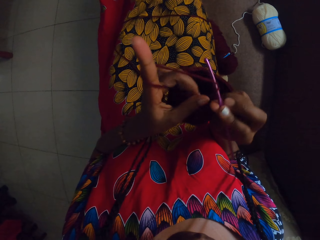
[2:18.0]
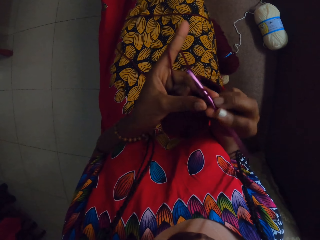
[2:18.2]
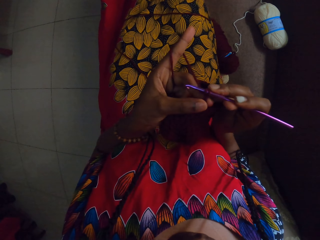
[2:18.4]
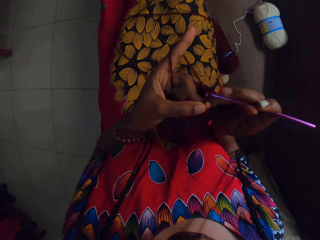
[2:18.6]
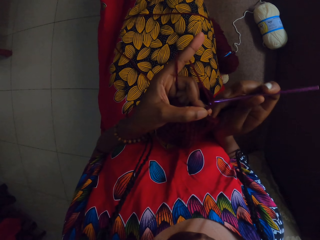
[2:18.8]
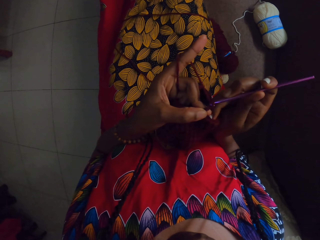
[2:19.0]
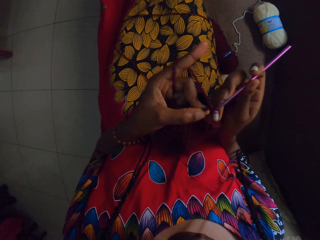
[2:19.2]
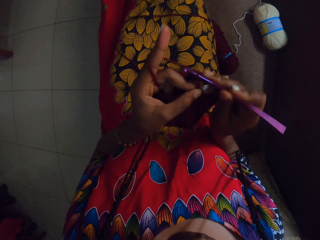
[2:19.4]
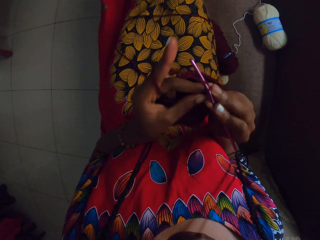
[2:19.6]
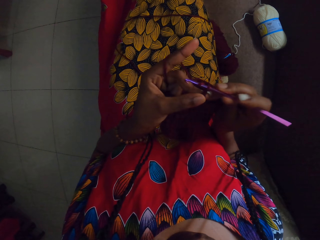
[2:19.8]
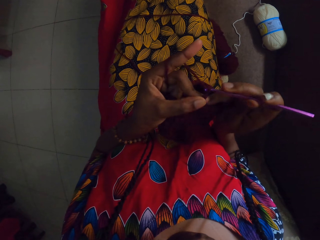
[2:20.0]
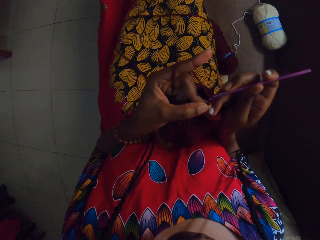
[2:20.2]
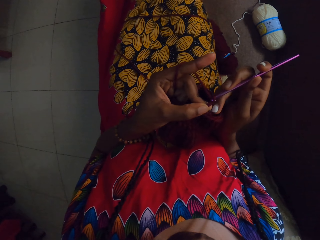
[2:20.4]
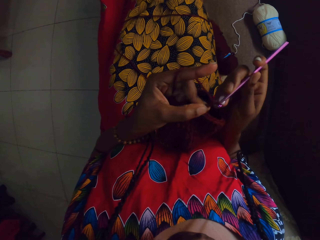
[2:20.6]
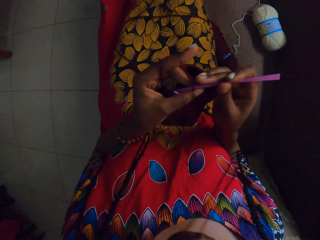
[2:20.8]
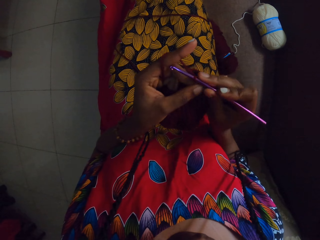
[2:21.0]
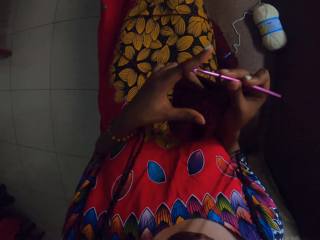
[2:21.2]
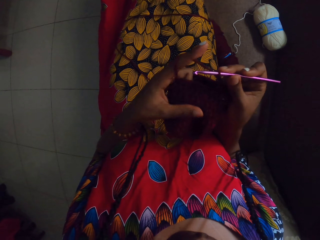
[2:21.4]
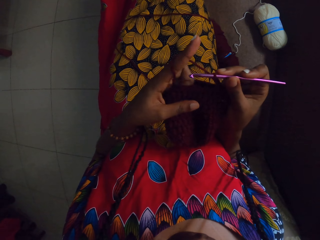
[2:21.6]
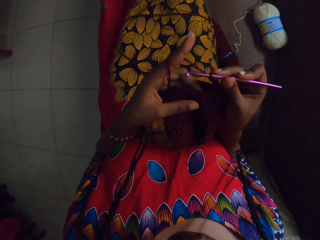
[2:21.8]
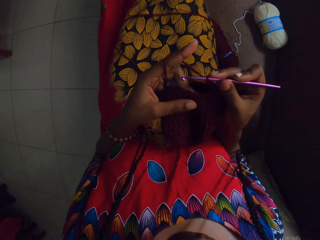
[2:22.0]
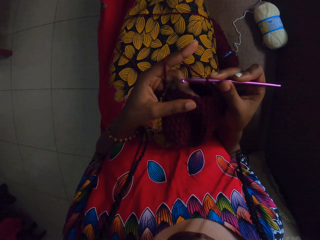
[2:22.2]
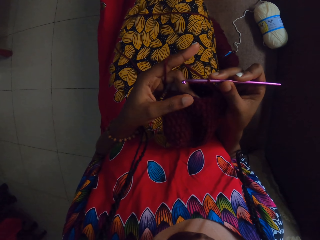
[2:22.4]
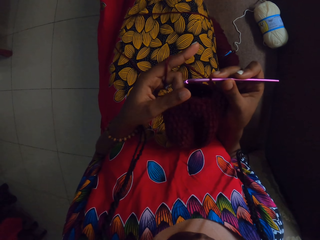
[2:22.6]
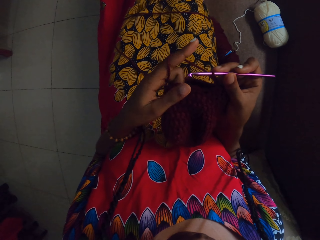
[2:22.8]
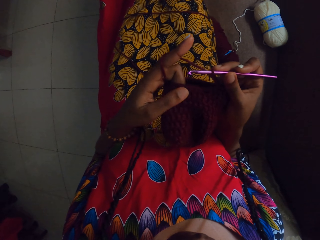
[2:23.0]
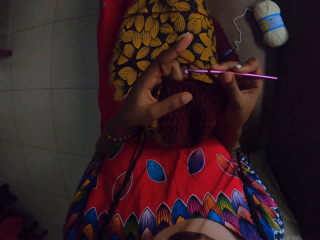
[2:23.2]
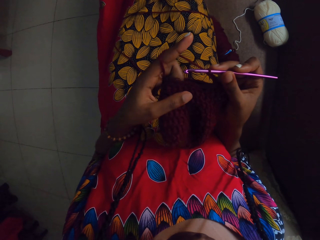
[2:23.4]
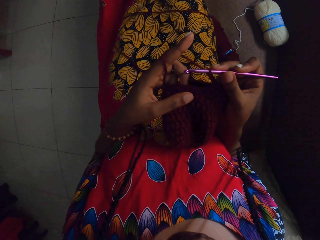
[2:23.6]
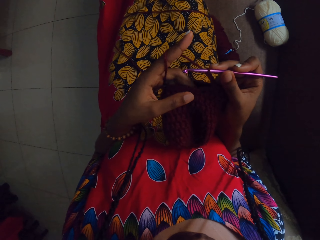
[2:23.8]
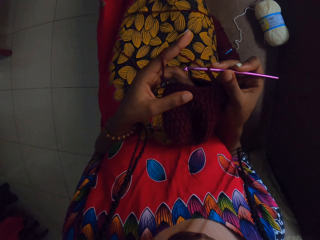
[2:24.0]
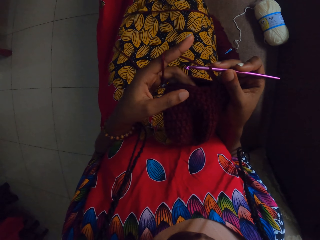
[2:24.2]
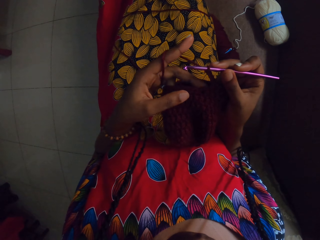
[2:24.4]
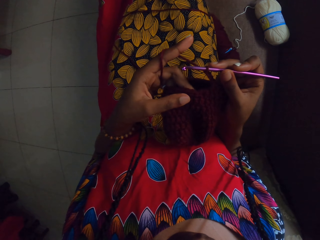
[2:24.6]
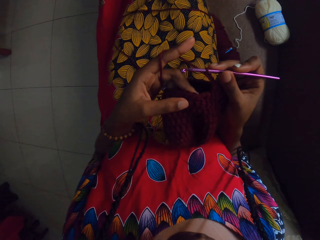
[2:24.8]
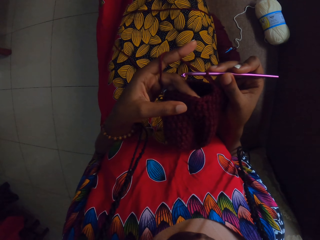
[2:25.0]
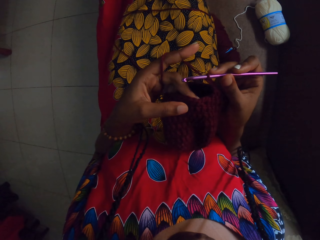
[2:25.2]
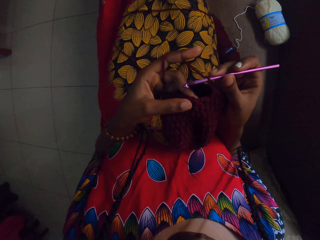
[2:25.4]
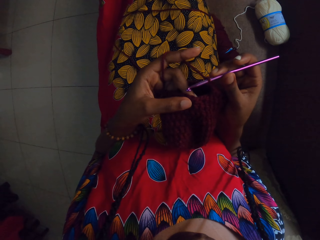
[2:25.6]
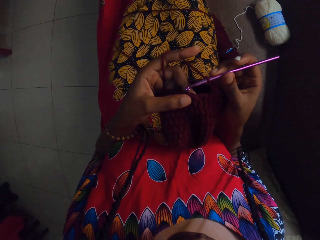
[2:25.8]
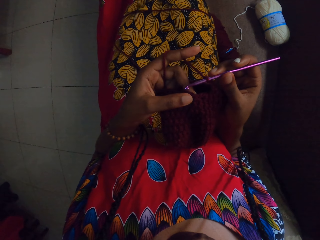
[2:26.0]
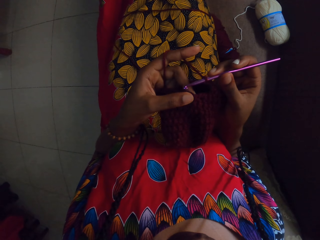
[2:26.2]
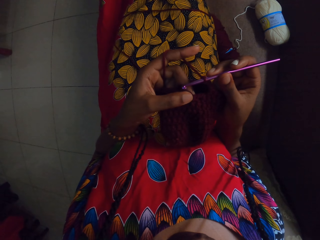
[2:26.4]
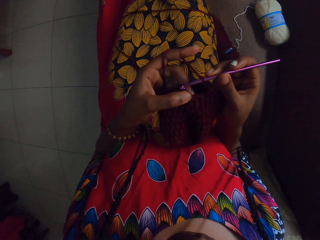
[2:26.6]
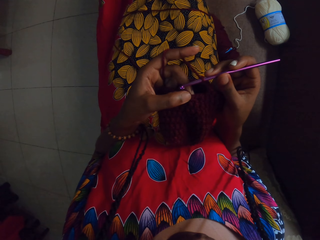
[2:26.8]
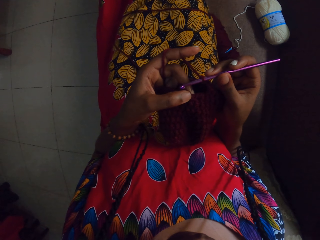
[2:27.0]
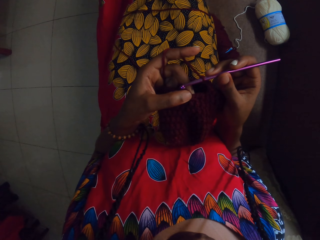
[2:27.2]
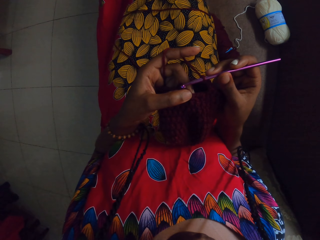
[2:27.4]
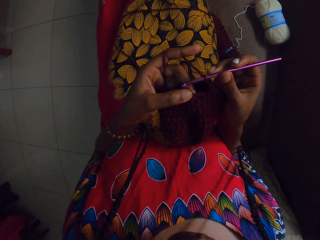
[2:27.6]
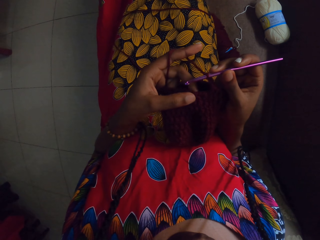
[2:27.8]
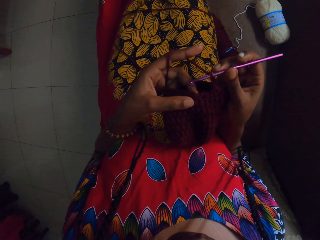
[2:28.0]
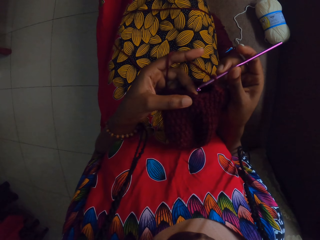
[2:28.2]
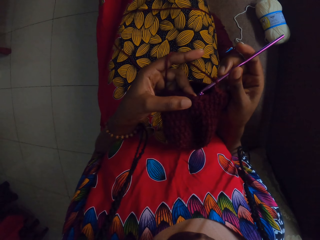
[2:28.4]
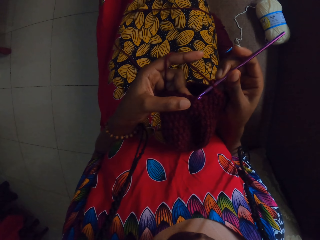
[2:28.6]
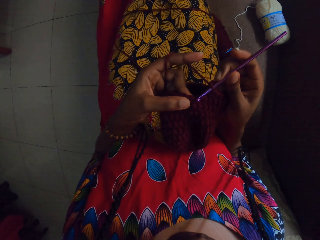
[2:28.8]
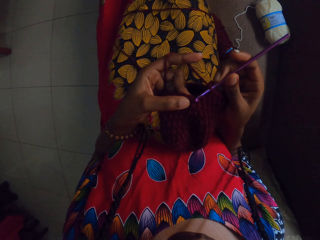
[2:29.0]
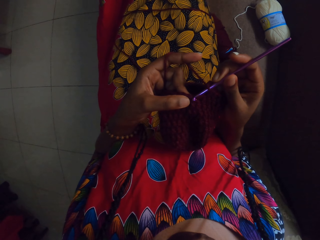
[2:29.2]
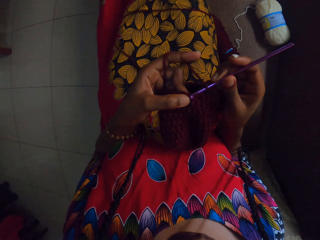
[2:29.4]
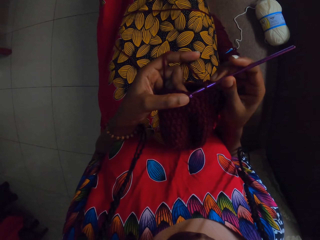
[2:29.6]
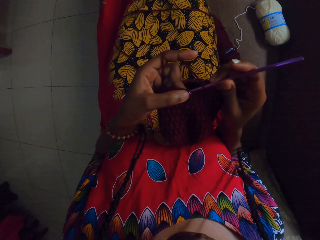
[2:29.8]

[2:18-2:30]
The camera wearer knits a yarn with a crochet. She adjusts her left finger.

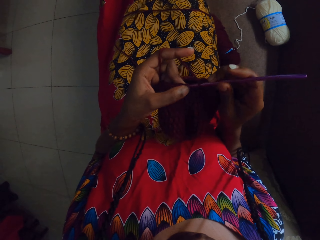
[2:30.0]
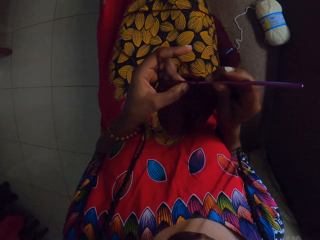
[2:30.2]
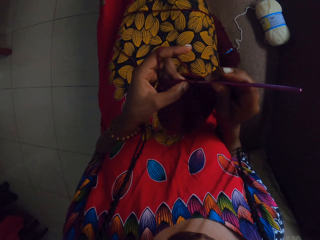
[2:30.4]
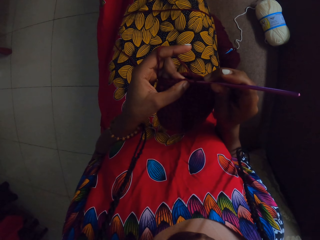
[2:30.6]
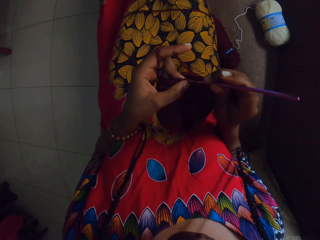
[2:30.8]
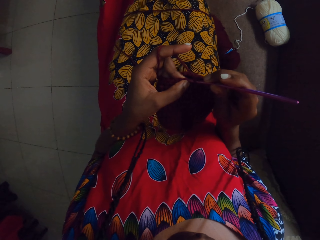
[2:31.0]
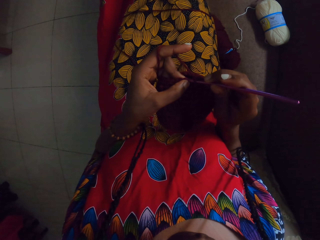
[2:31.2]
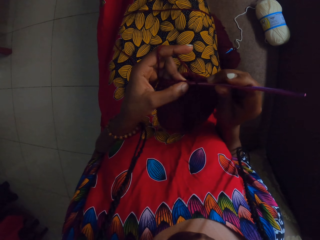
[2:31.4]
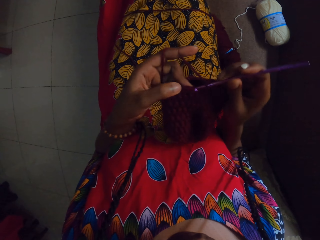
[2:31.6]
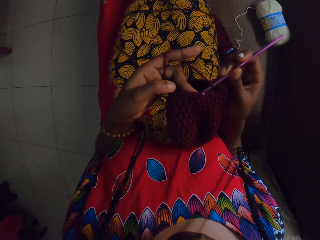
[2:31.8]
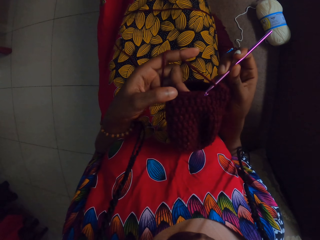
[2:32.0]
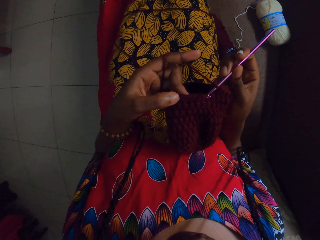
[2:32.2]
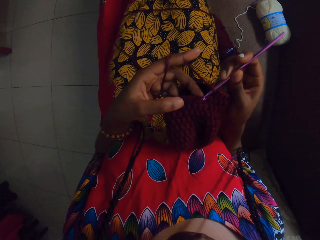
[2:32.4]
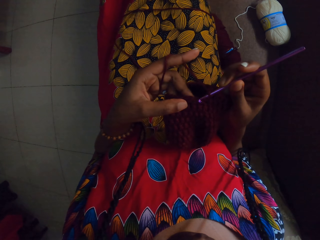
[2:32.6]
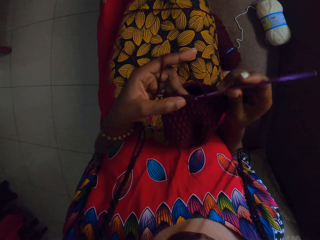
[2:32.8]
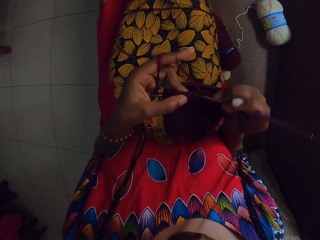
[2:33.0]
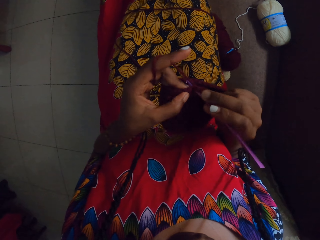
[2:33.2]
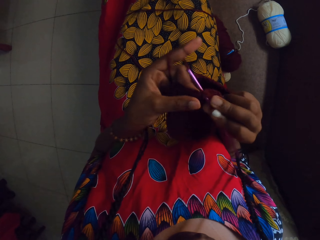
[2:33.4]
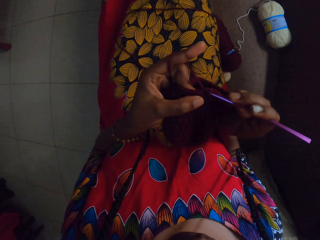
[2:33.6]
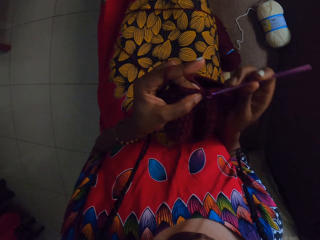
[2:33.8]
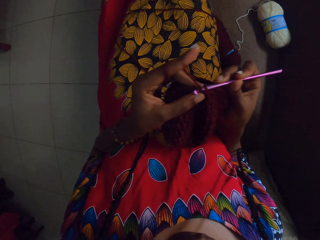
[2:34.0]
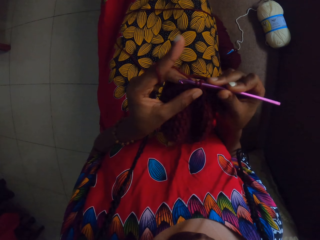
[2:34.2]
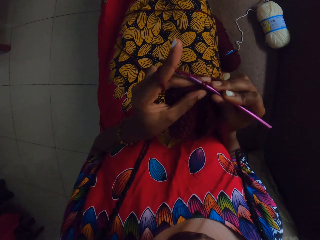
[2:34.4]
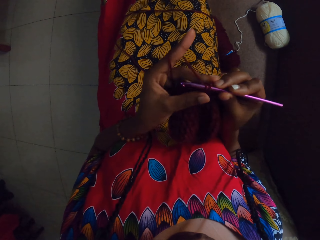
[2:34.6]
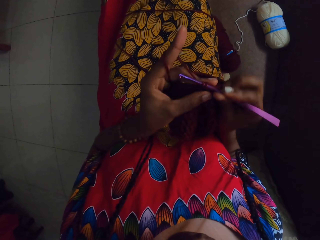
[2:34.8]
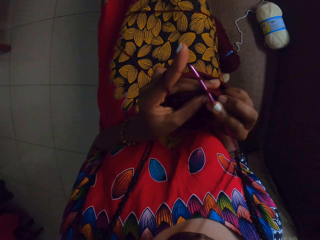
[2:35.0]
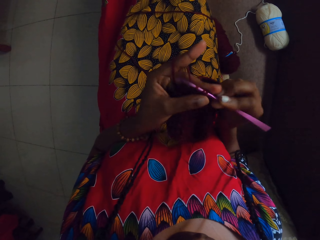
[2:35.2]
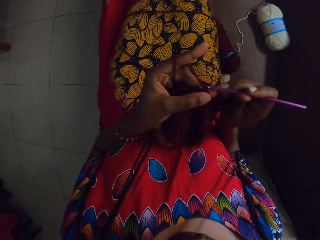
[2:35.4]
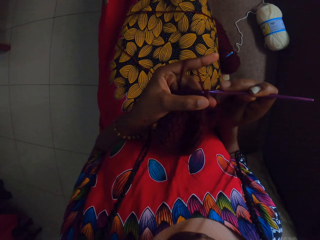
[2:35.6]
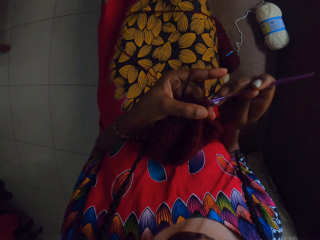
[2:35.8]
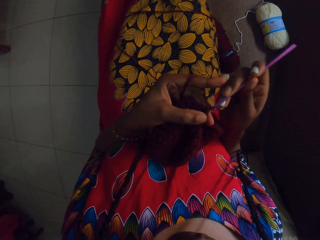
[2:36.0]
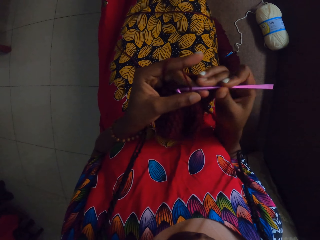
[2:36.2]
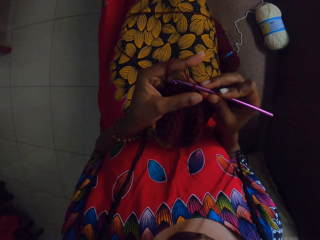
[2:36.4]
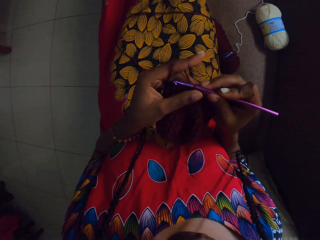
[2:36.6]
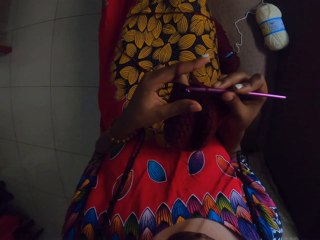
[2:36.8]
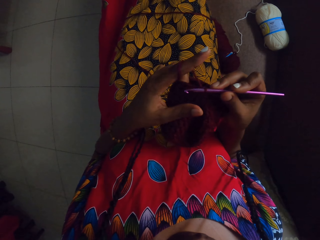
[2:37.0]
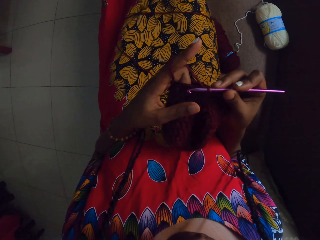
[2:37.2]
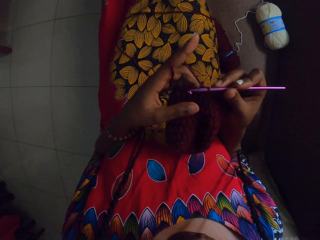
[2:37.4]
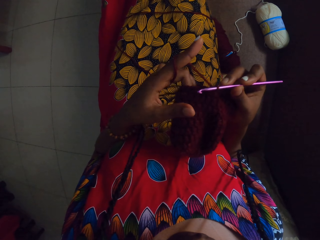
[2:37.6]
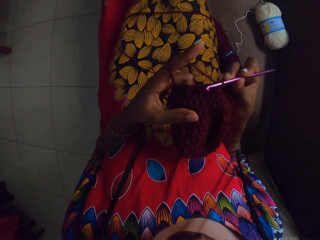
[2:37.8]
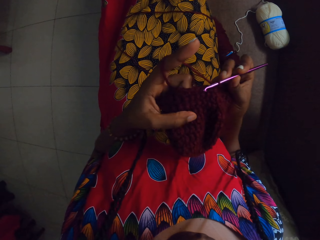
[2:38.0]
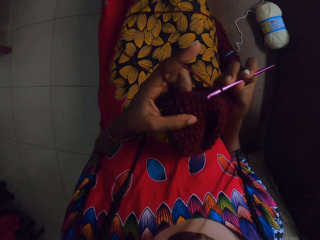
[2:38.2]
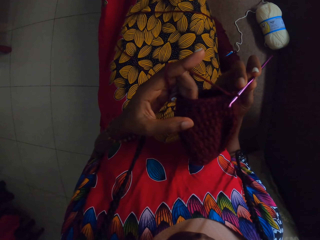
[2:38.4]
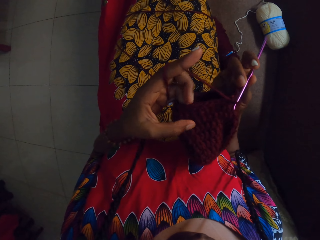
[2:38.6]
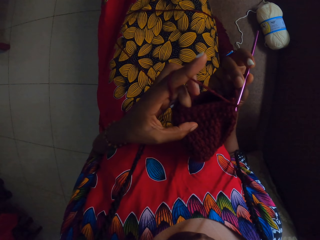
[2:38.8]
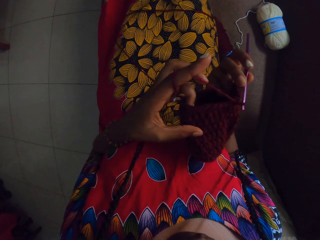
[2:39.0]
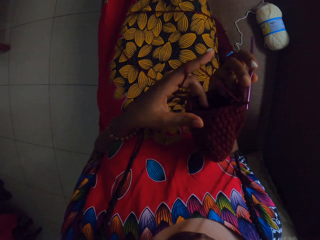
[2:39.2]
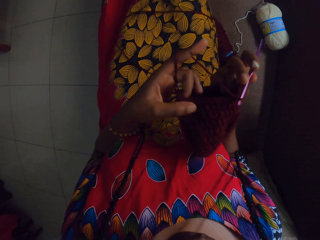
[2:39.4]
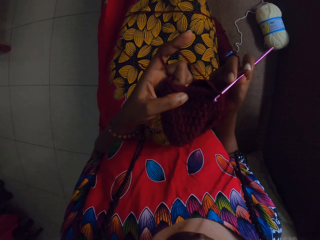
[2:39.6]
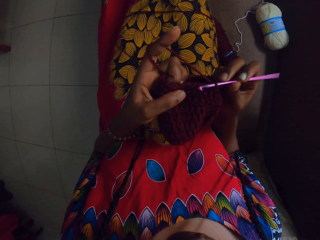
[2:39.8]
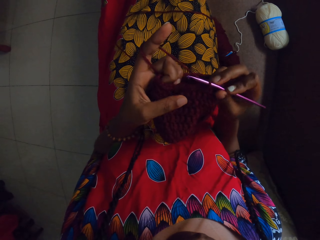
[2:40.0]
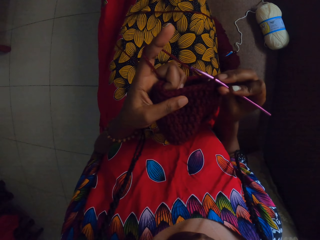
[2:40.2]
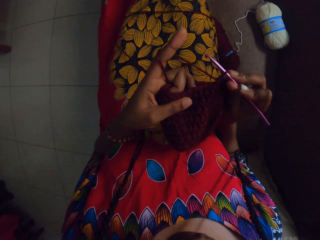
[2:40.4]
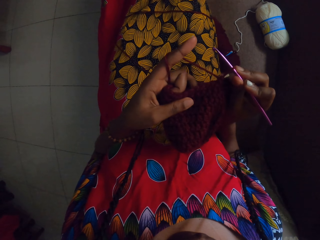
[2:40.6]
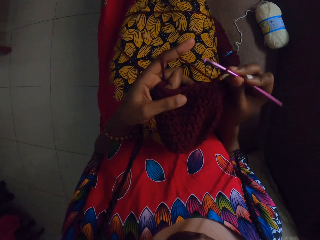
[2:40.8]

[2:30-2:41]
The camera wearer knits a yarn with a crochet. She adjusts her left finger.
